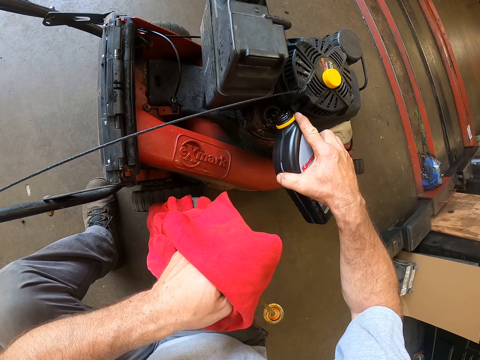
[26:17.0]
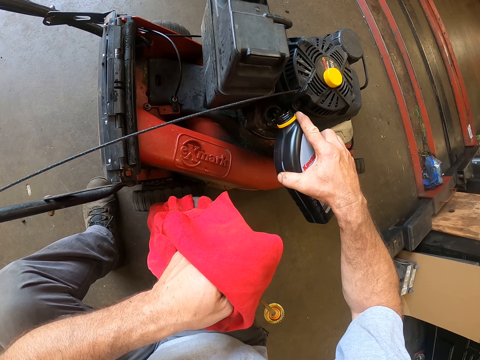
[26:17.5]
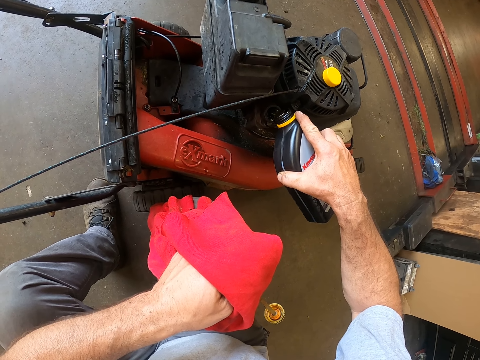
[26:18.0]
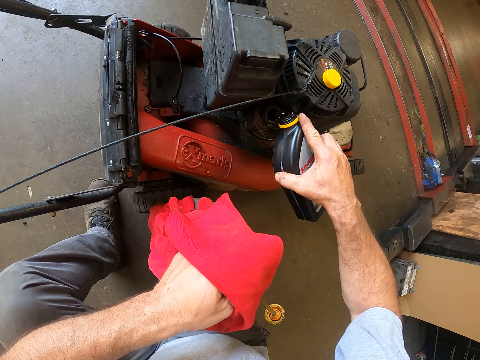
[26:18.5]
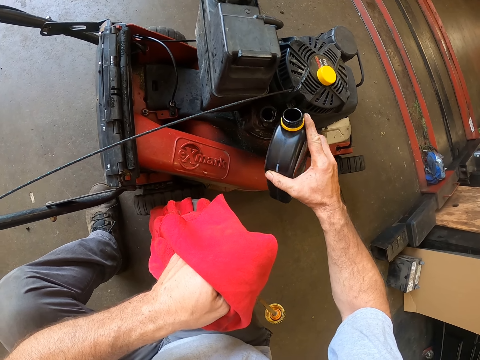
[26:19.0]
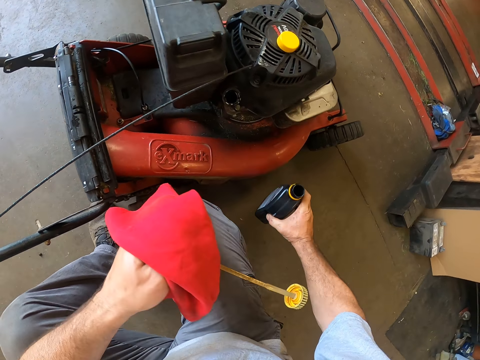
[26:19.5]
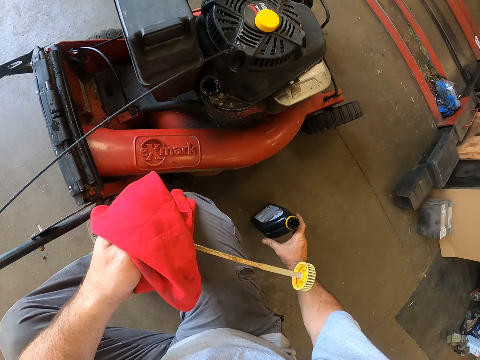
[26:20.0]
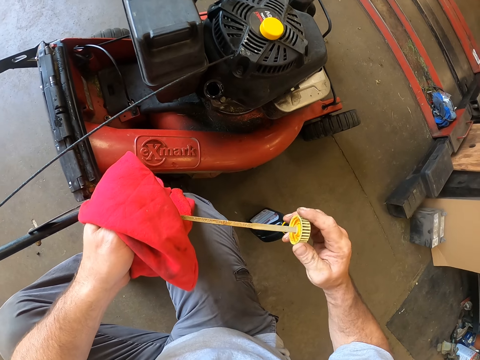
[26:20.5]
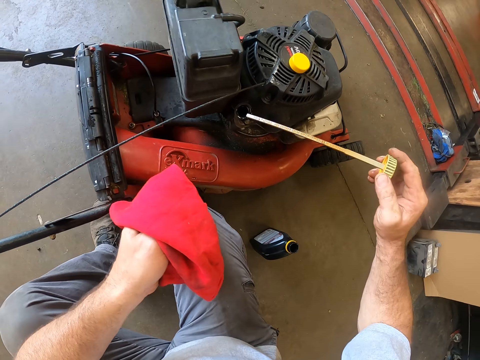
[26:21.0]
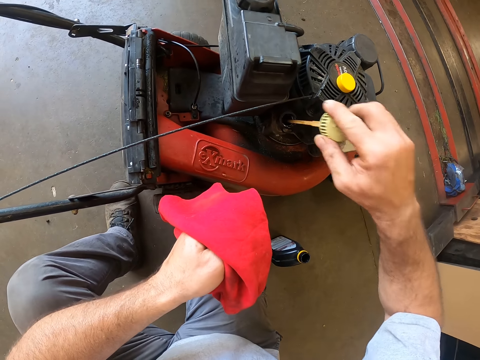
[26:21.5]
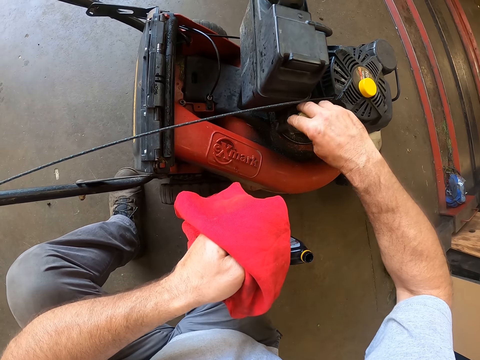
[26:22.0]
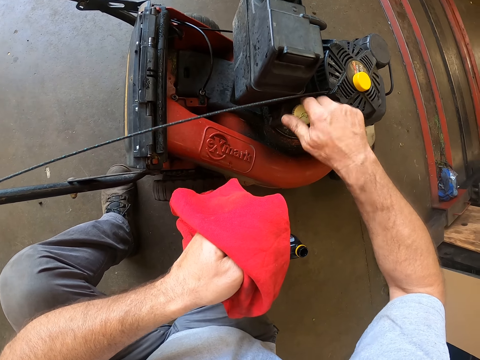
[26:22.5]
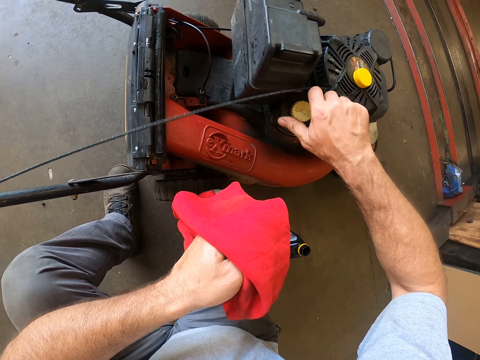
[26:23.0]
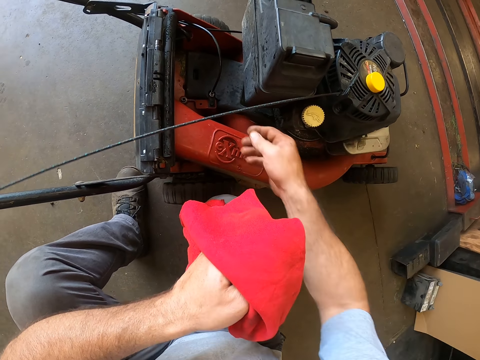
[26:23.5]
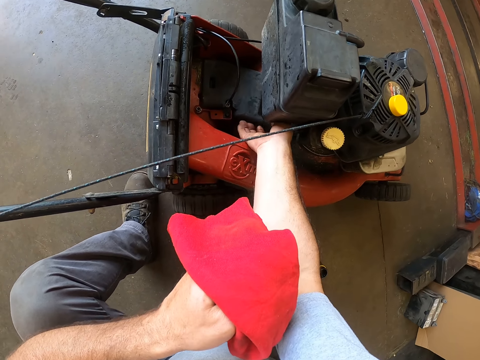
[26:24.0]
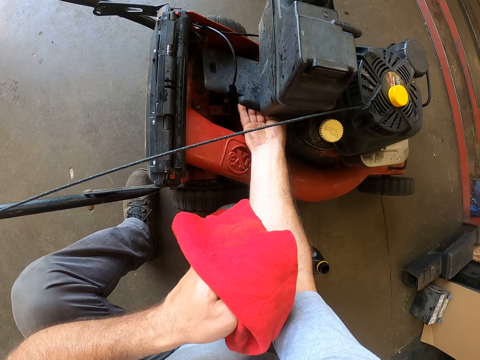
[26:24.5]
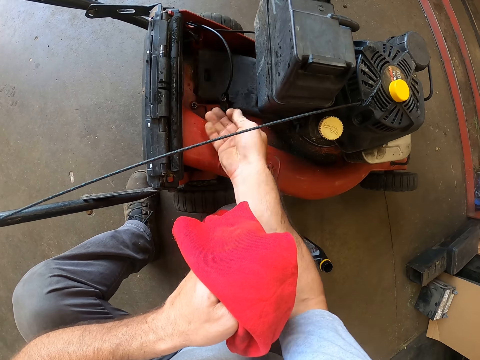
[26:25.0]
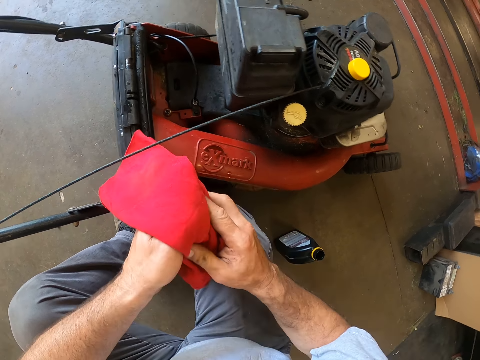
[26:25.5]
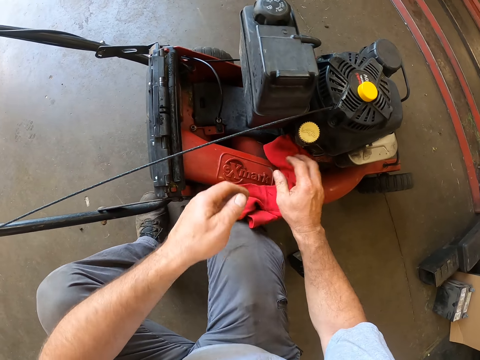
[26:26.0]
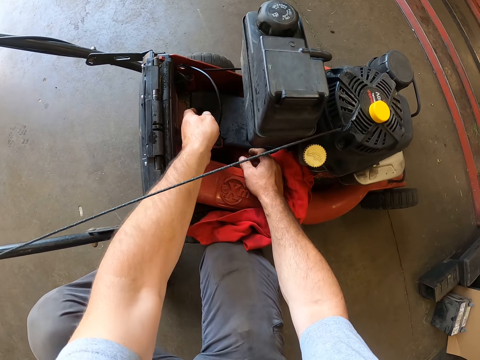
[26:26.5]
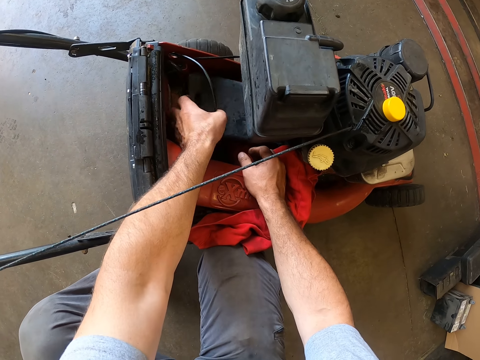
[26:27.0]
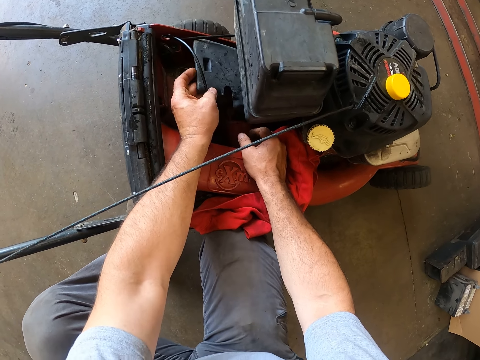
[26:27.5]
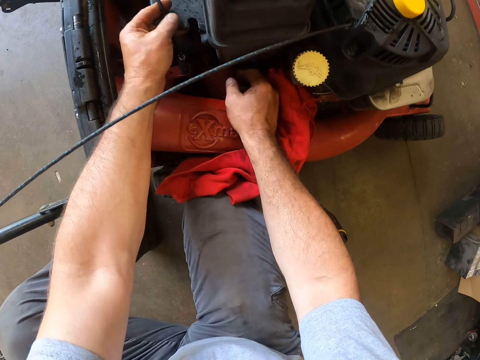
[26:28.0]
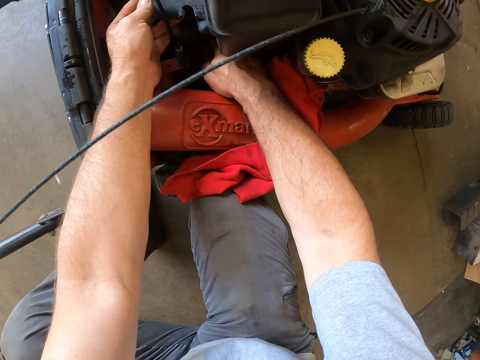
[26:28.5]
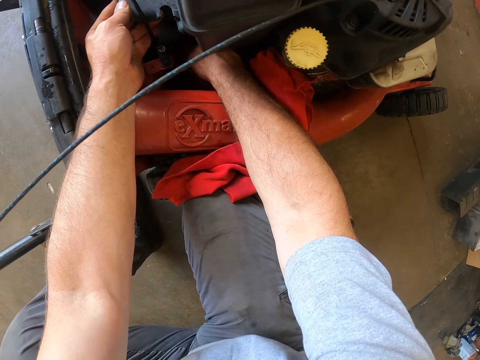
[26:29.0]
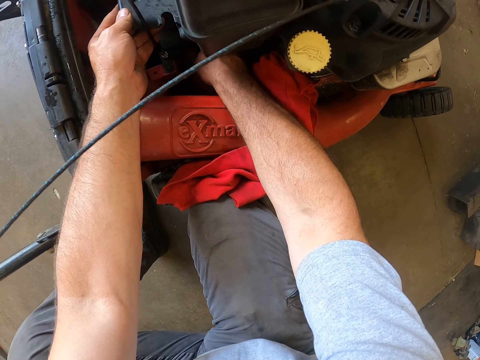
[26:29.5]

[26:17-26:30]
The camera wearer drops the container on the floor. He picks up the dipstick. He dips the dipstick into the engine oil tank. He covers the engine tank. He touches a foam in the machine or lawn mower. He wipes his hands. He drops the cloth or rag on the machine. He touches the lawn mower. He brings out the foam from the machine.

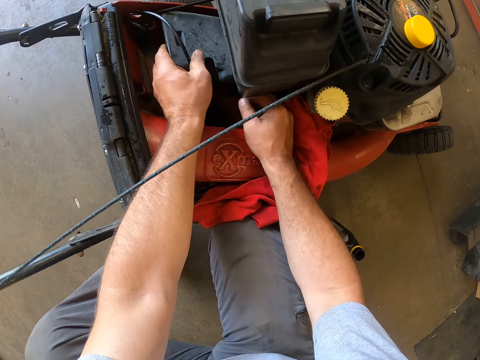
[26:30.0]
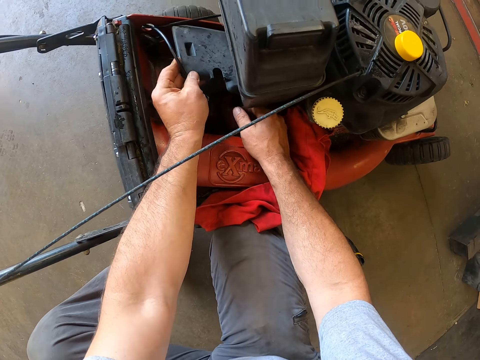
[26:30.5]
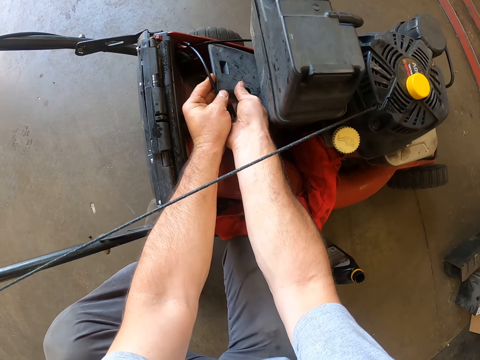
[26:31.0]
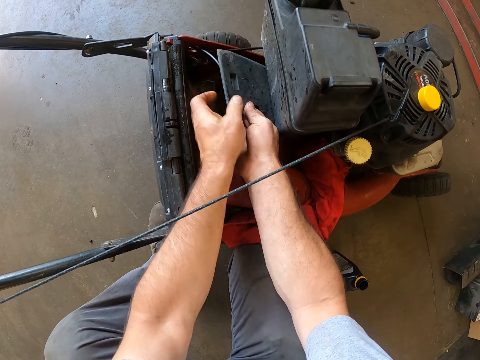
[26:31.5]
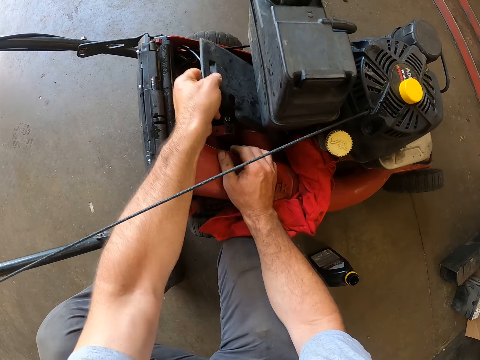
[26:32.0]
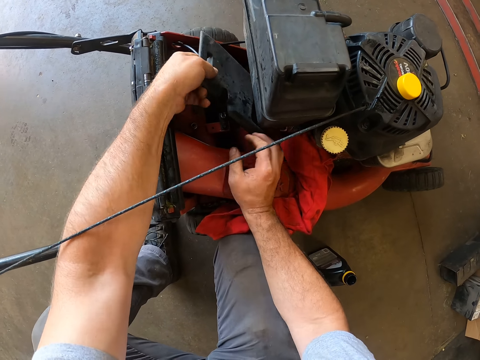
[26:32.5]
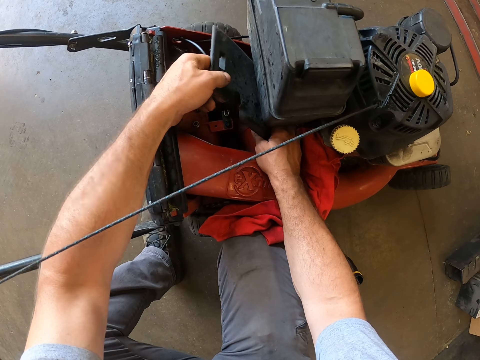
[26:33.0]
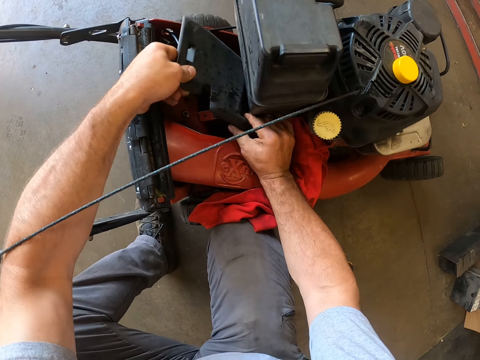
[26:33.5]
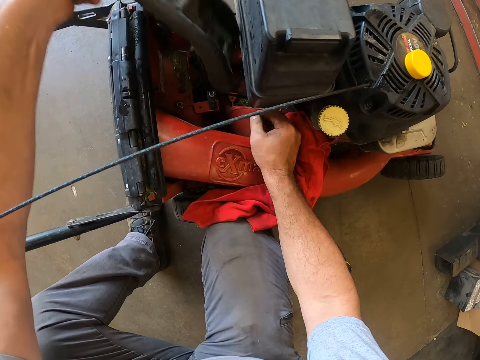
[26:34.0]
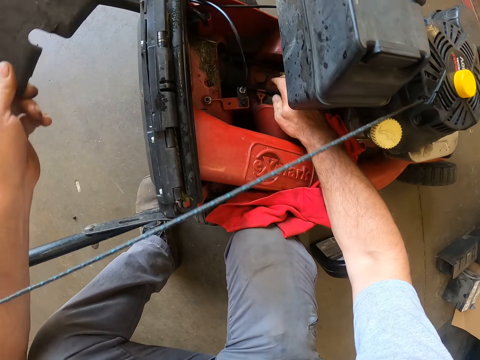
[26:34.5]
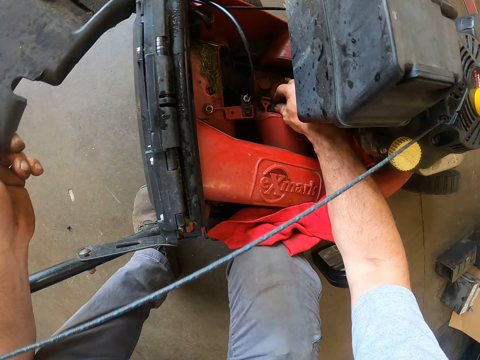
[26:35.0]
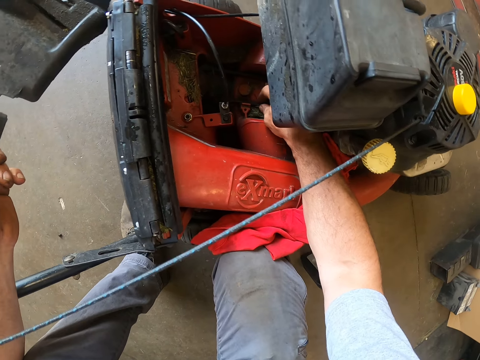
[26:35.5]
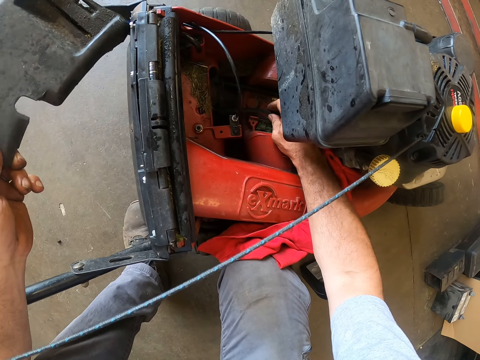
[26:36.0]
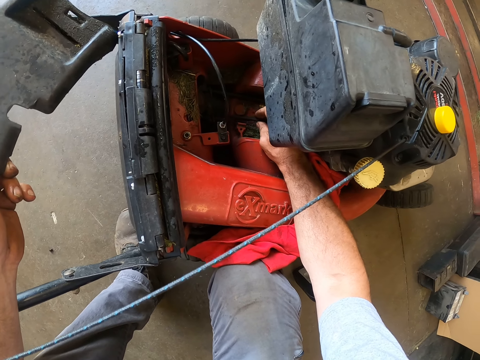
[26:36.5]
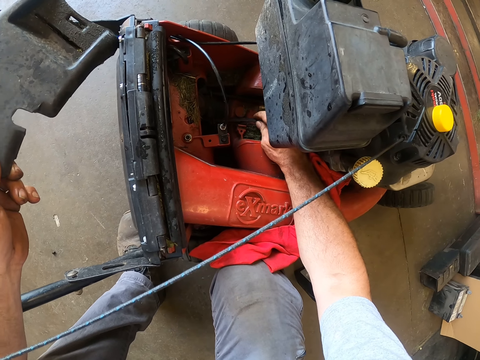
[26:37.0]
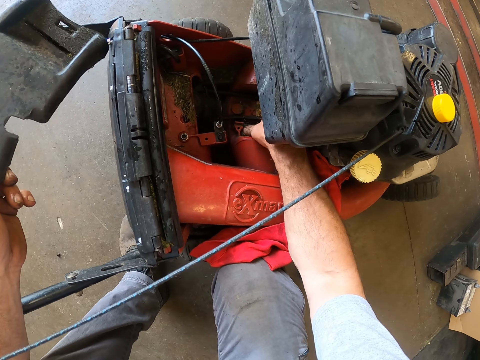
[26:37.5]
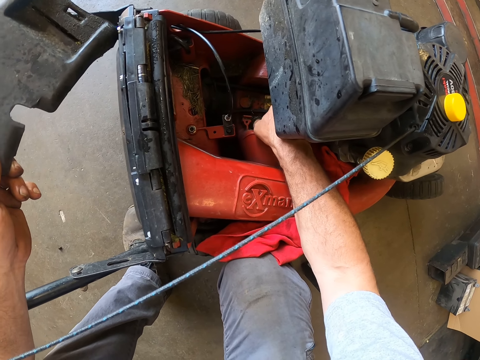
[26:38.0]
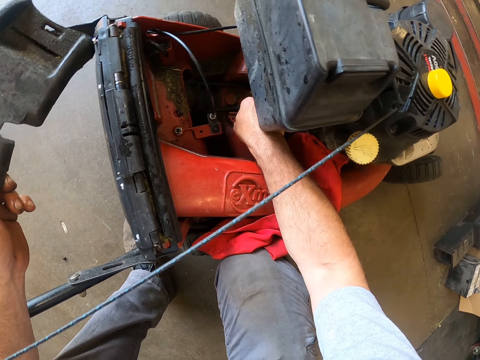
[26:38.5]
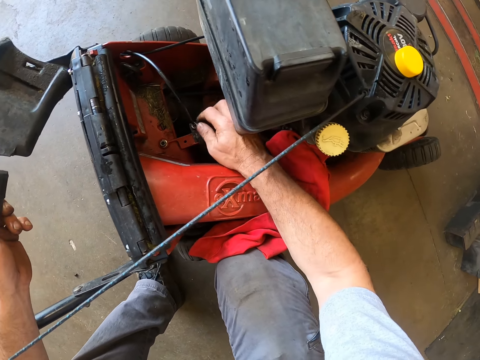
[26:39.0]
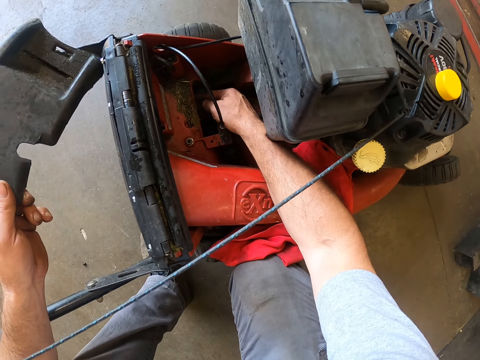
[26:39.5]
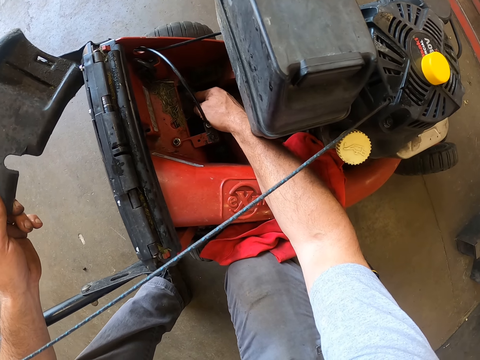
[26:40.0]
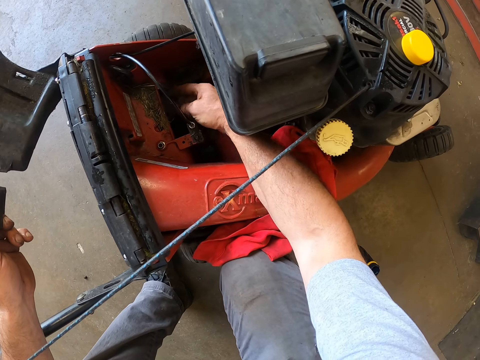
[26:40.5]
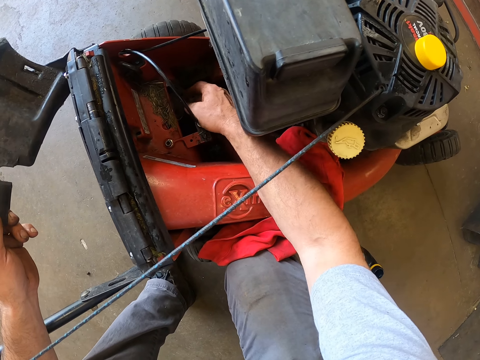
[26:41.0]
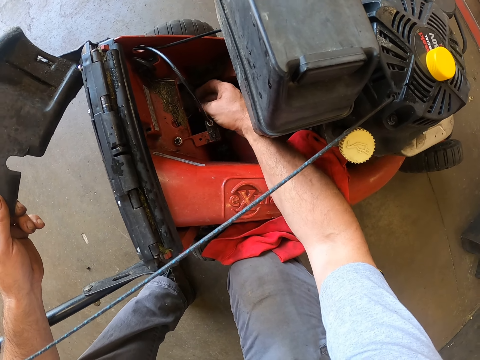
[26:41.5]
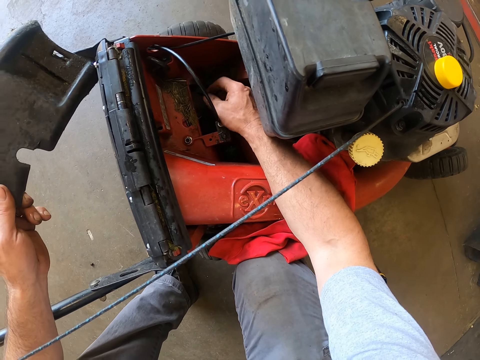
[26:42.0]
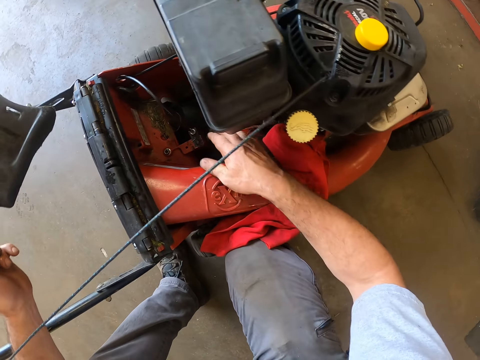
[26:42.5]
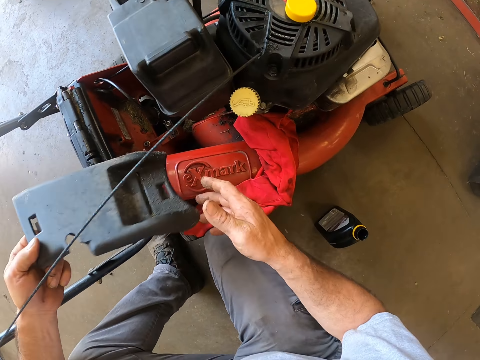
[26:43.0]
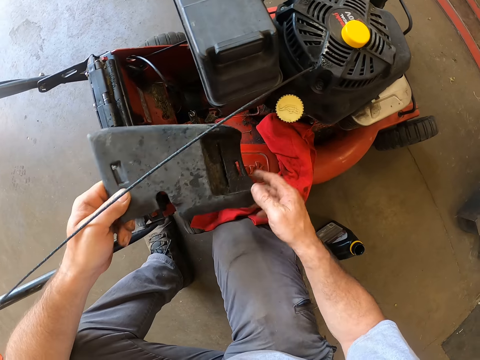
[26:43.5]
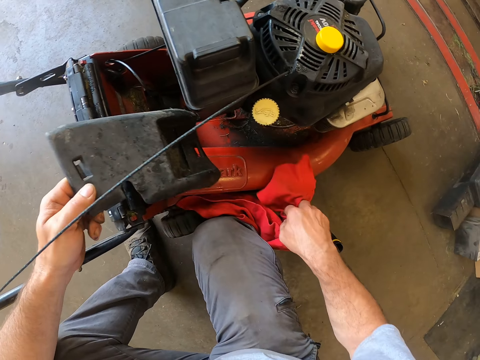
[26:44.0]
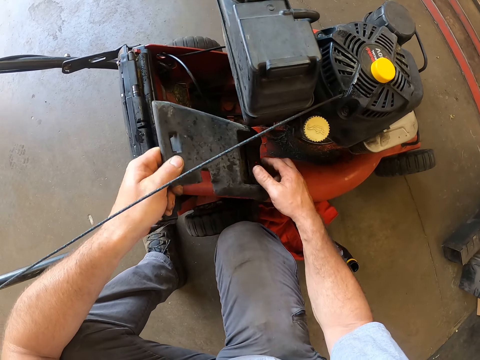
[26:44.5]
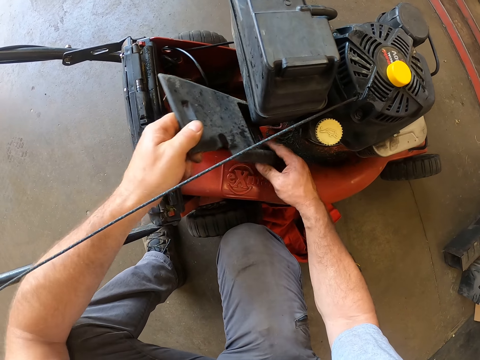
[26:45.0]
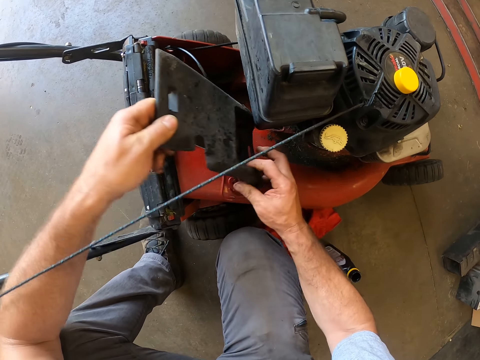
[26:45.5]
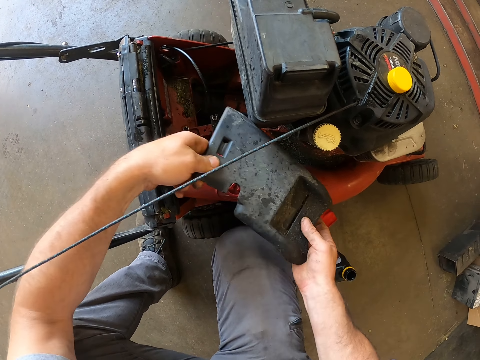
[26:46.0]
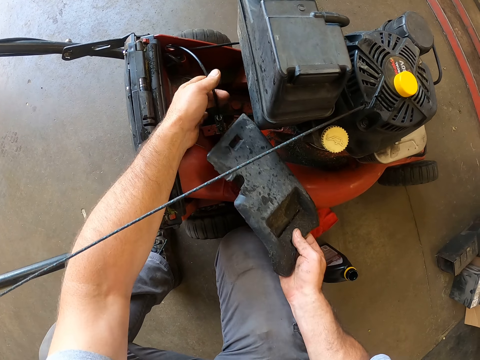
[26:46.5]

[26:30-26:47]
The camera wearer removes a lawn mower cover. He screws nuts in the machine with his right hand. He holds the cover with both hands. He pushes the cloth or rag down the machine. He fixes the cover on the lawn mower.
